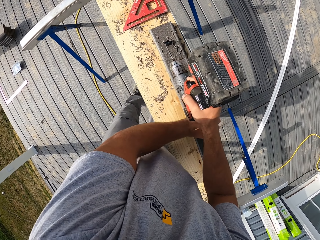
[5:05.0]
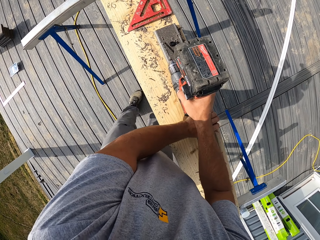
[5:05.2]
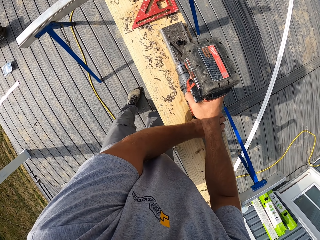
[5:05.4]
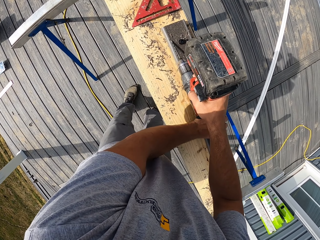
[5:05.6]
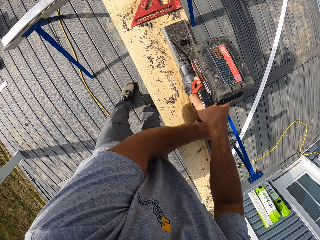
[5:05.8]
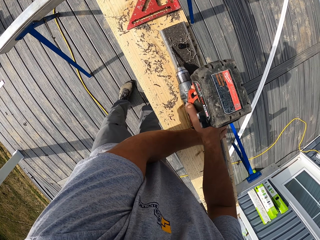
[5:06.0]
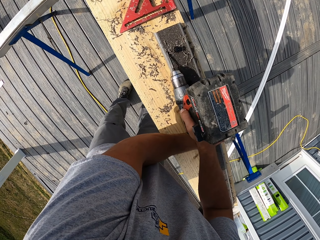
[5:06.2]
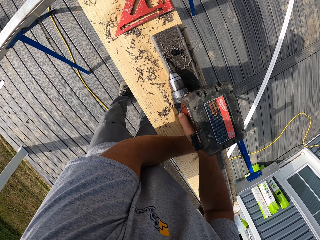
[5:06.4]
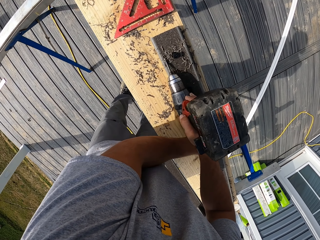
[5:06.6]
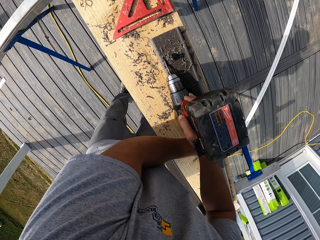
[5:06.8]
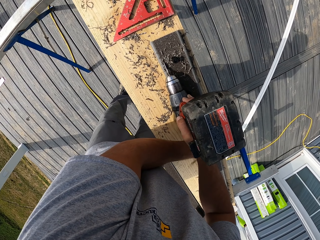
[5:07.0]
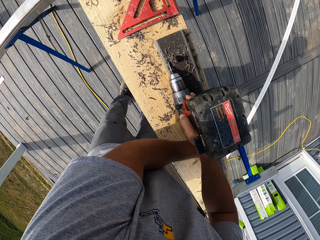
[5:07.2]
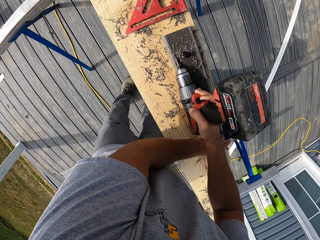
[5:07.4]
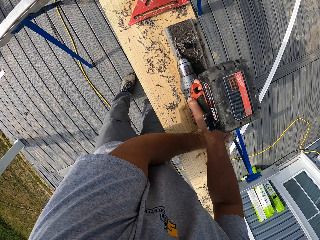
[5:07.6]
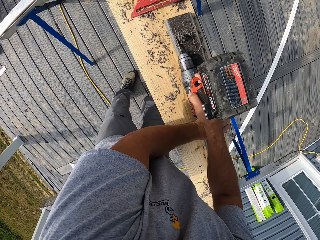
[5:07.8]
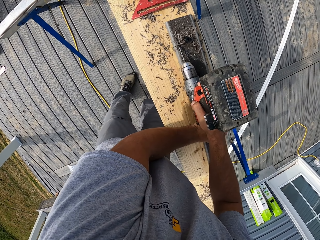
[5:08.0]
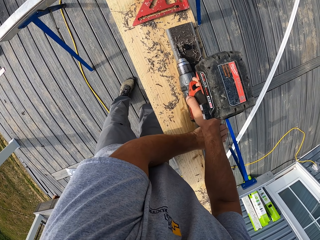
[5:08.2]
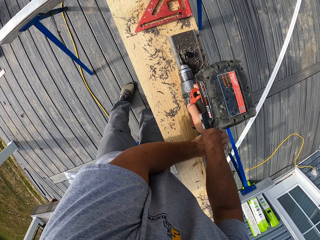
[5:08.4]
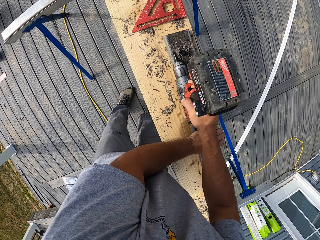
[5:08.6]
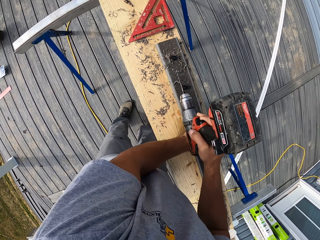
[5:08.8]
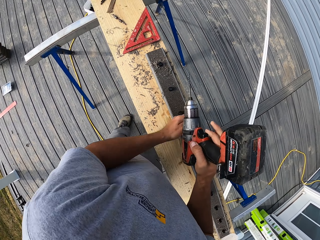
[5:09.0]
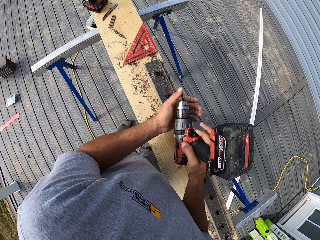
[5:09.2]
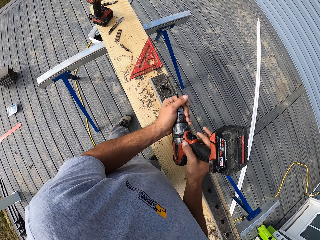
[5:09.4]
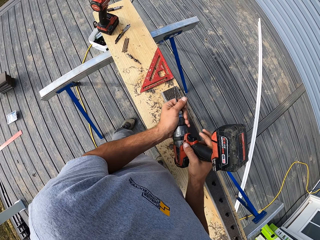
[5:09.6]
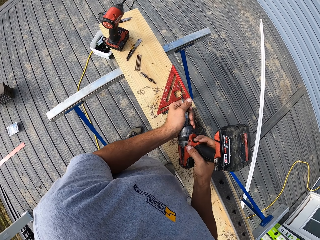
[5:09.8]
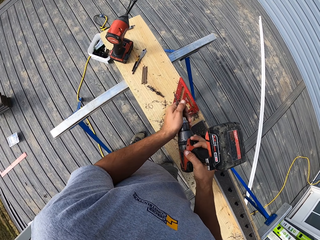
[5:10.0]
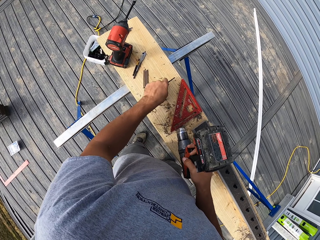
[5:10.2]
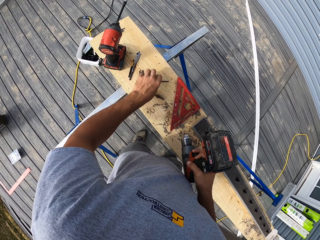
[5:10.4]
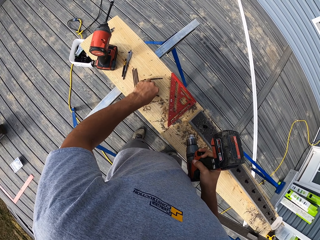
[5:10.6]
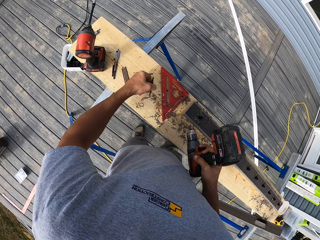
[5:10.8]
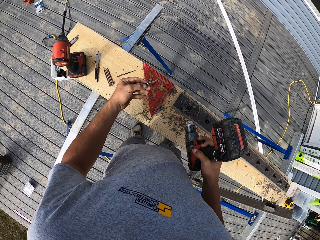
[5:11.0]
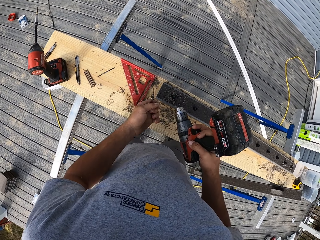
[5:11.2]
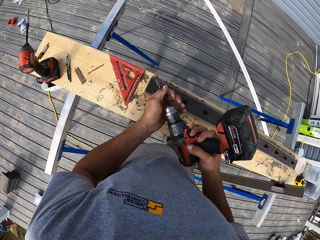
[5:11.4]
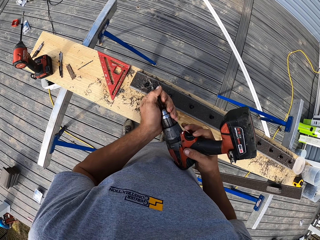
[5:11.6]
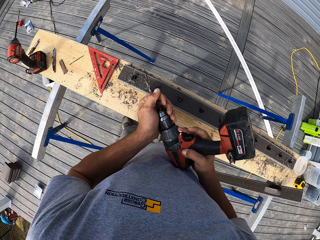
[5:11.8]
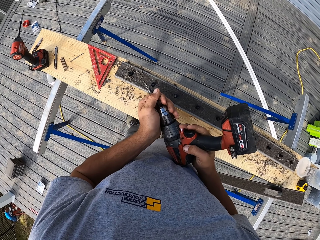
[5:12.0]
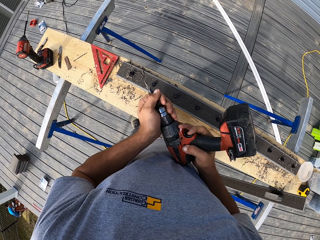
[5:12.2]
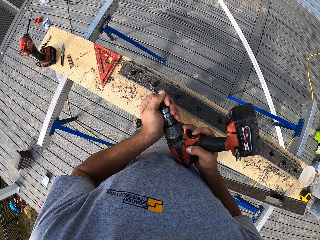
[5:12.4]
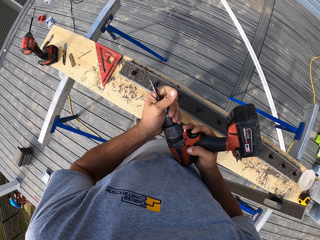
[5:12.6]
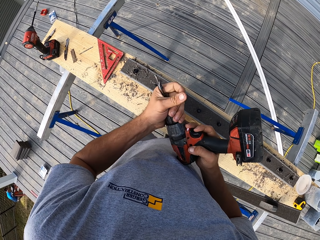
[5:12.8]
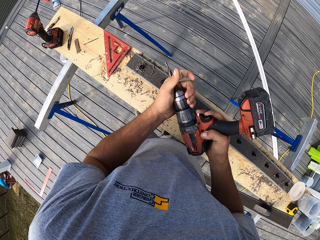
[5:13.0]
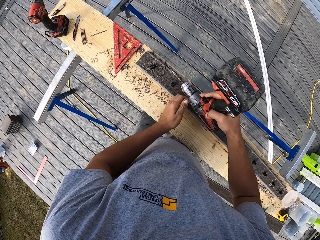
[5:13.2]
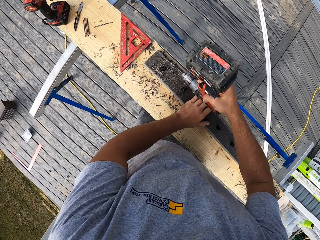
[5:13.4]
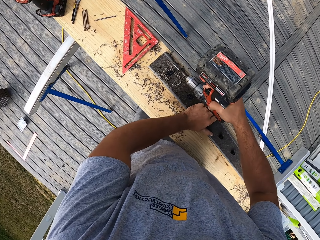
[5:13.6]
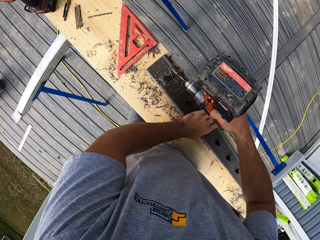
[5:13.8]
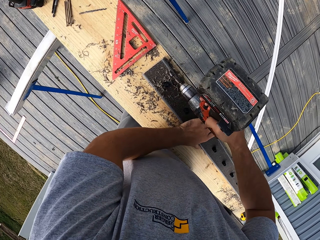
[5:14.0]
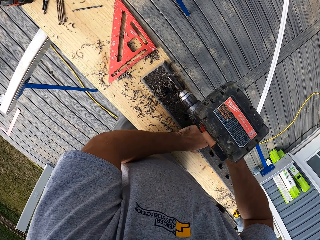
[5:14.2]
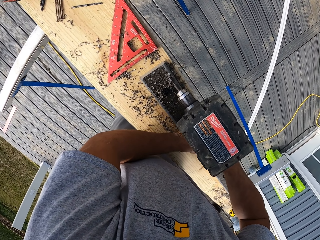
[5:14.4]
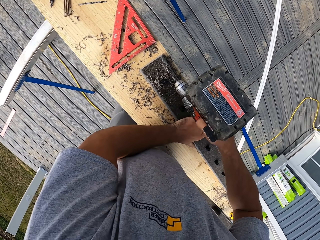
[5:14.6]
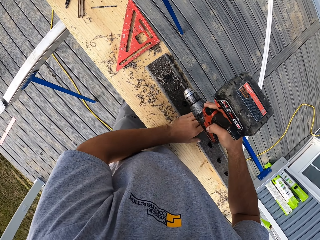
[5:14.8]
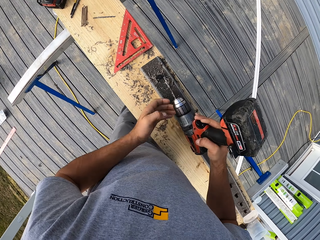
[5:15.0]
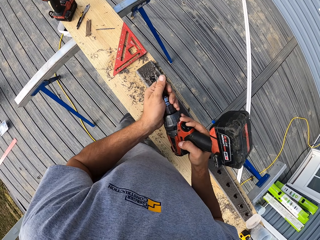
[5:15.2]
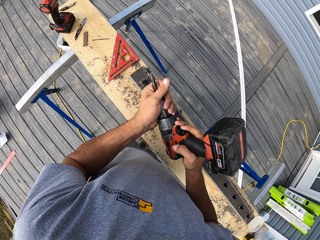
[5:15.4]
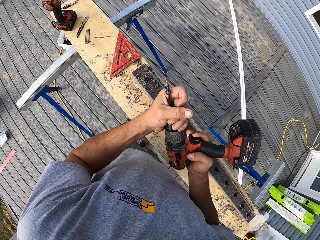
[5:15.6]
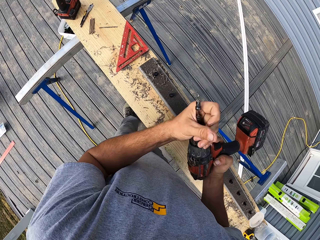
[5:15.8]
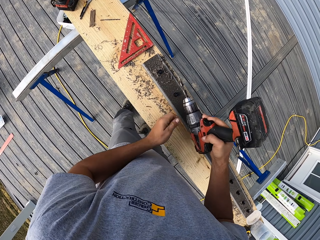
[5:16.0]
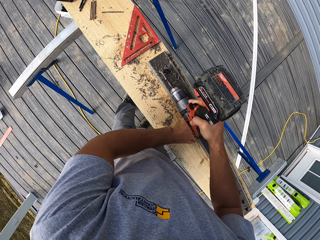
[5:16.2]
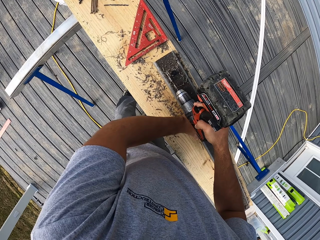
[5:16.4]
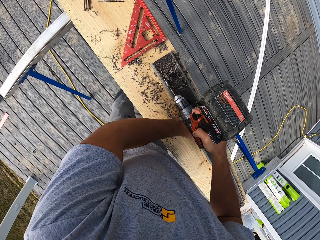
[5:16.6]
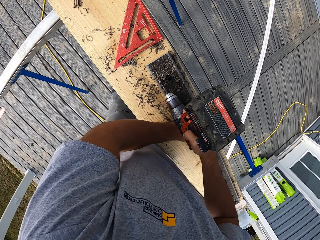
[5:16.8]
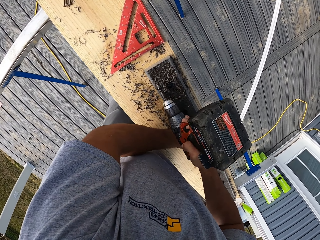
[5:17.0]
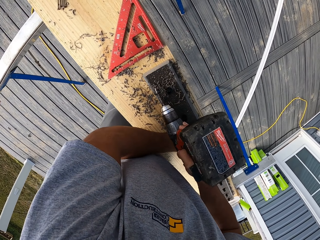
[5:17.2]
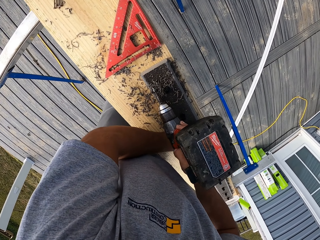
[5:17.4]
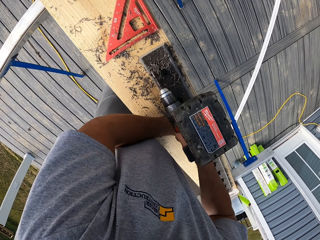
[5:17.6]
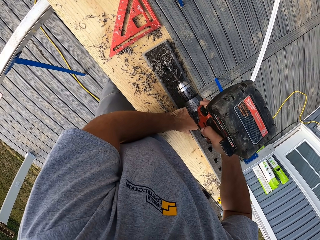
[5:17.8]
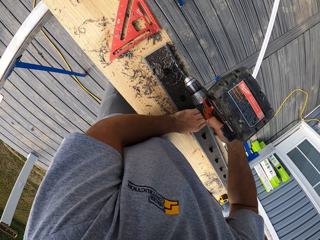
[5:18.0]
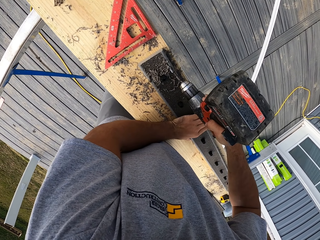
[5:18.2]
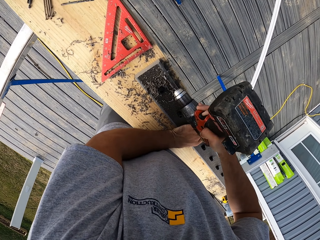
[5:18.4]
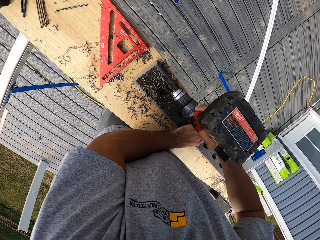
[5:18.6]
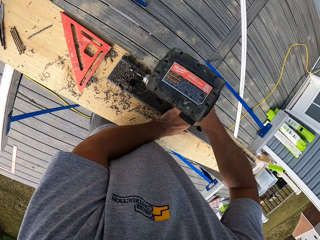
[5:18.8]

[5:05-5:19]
The camera wearer removes a drill bit from the cordless drill. They place the drill bit on a workstation table with the left hand. They pick another drill bit with the left hand from the workstation table. They tighten the drill bit to the cordless drill. They expand the holes on the wood with the cordless drill. They tighten the bit on the cordless drill. They expand the holes on the wood with the cordless drill.

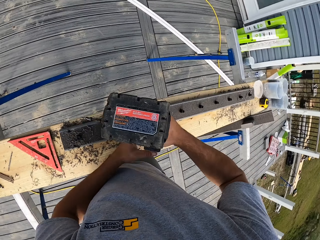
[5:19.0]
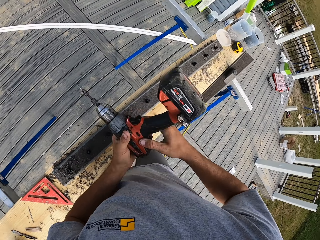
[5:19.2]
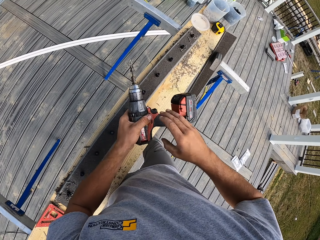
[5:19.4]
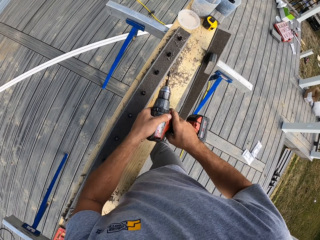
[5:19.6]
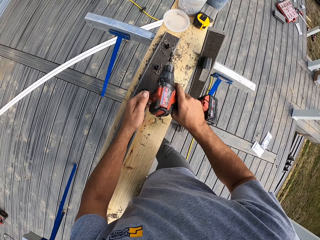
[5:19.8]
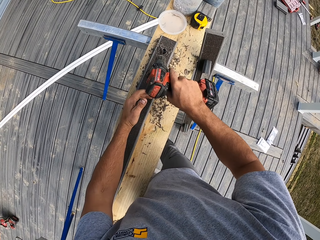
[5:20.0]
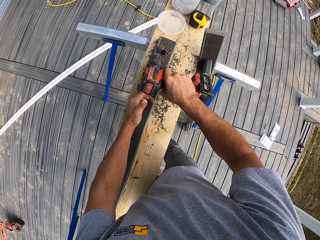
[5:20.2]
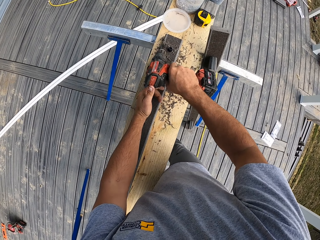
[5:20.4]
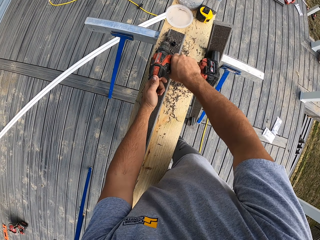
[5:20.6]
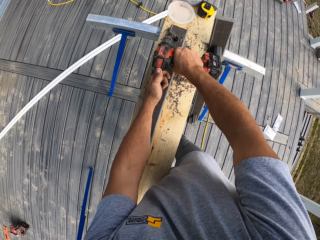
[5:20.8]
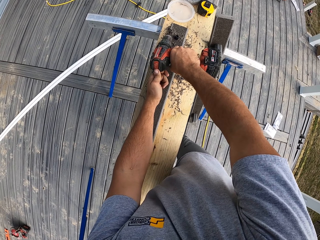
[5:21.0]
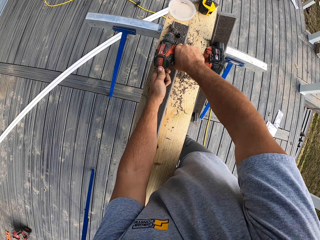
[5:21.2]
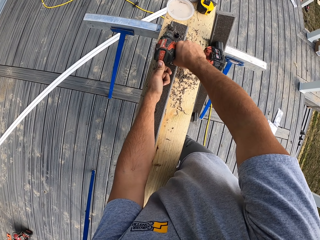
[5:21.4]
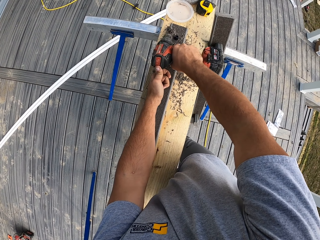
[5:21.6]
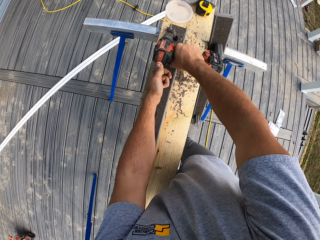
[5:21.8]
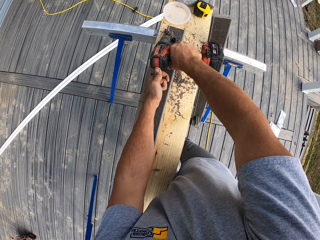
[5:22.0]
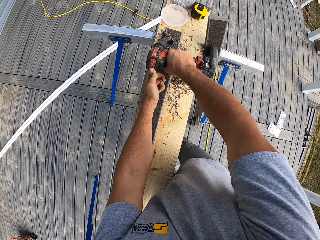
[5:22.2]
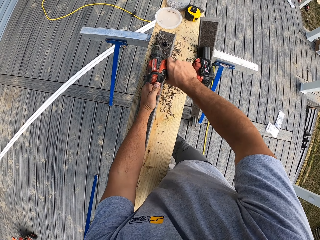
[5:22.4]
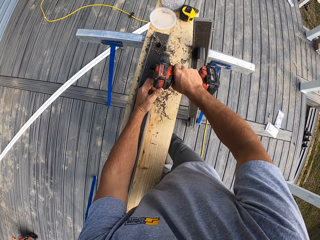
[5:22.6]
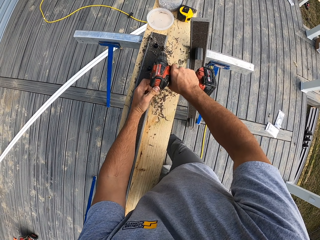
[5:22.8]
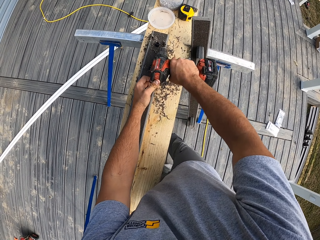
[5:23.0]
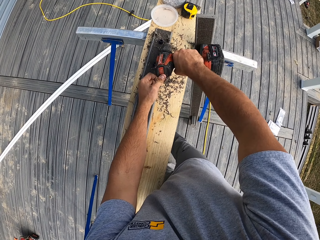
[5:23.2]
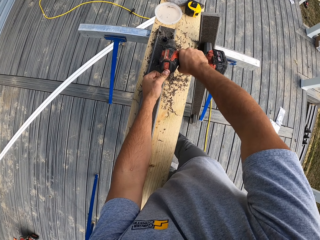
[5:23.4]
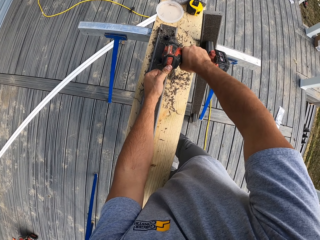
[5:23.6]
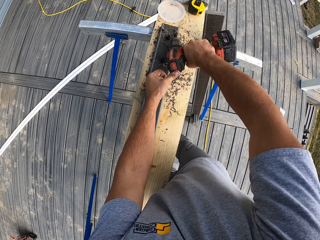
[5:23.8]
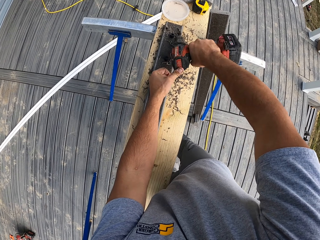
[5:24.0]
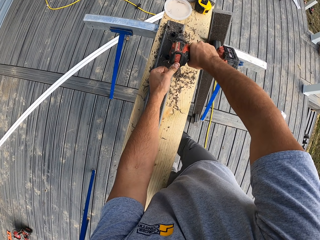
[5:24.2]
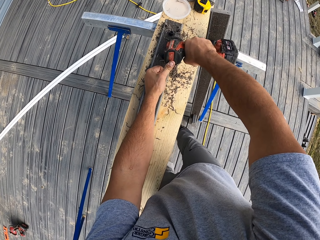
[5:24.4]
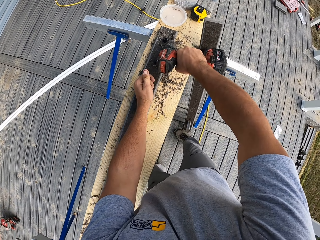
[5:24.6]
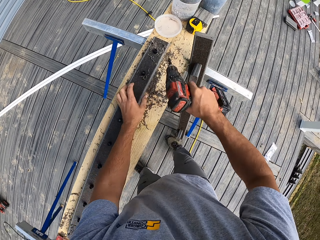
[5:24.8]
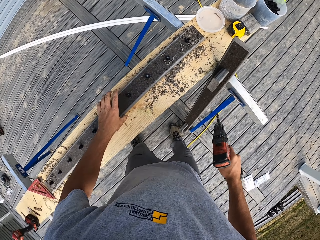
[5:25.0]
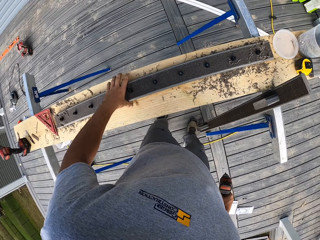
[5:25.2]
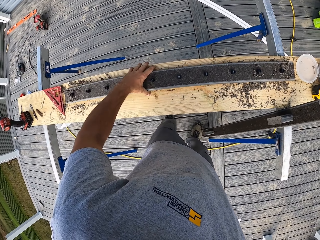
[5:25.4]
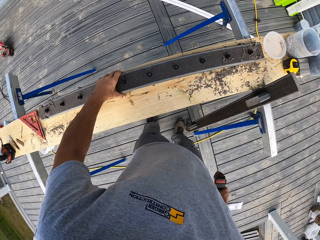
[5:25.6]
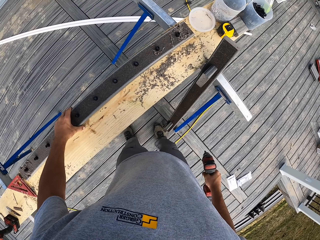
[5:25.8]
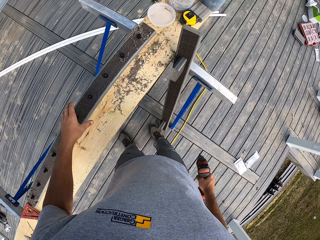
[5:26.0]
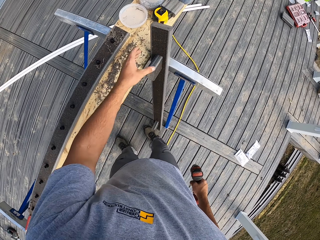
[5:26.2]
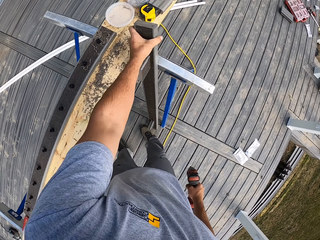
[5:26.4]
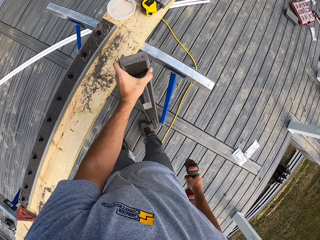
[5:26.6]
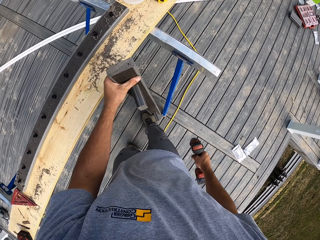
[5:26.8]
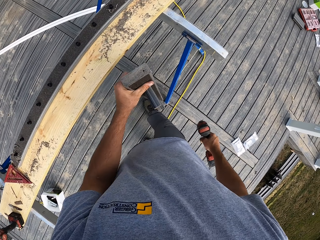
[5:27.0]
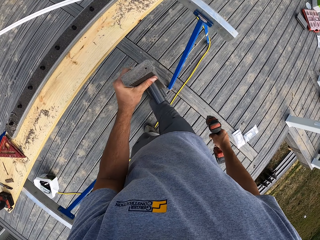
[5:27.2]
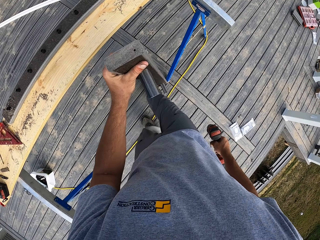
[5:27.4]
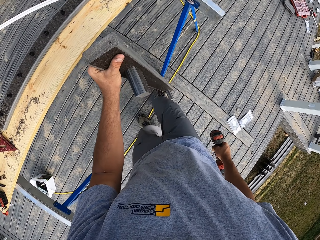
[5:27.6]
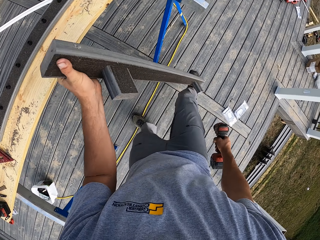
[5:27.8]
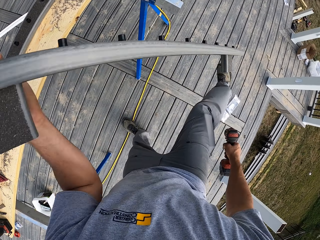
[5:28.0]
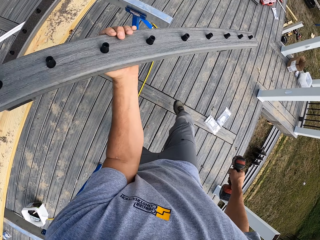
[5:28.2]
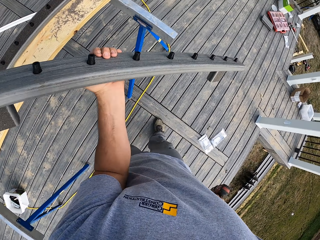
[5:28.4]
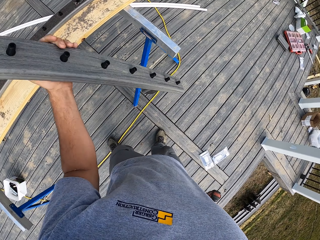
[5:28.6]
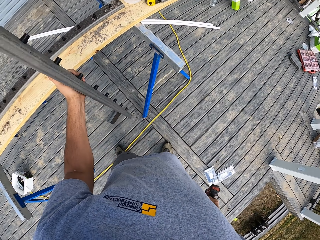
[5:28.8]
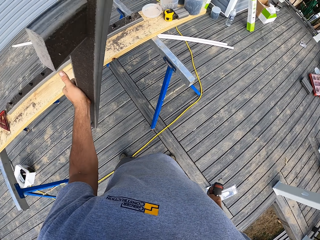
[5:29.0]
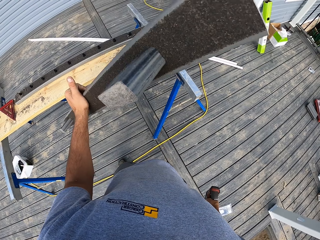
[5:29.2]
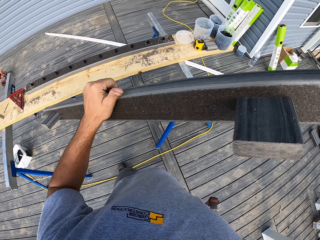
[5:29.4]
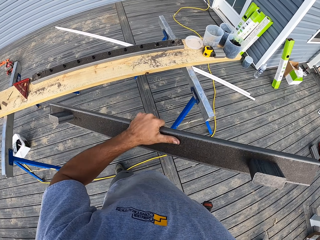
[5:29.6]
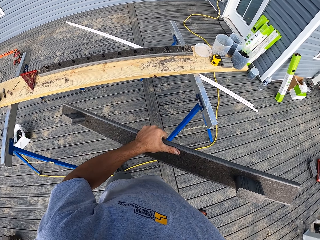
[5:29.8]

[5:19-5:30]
The camera wearer turns the drill. He drills a piece of wood. He moves the piece of wood with the left hand. He lifts another piece of wood with the left hand. He adjusts the piece of wood on his left hand.
